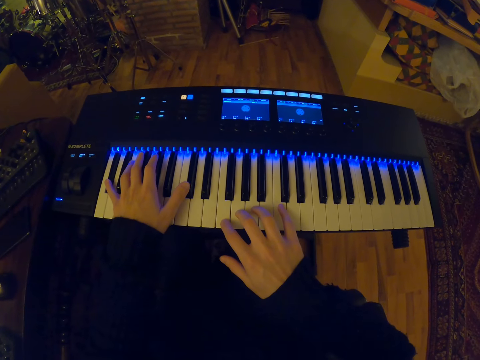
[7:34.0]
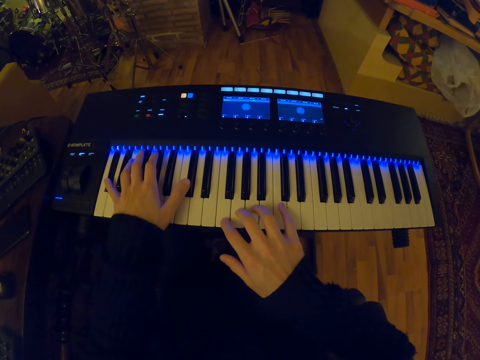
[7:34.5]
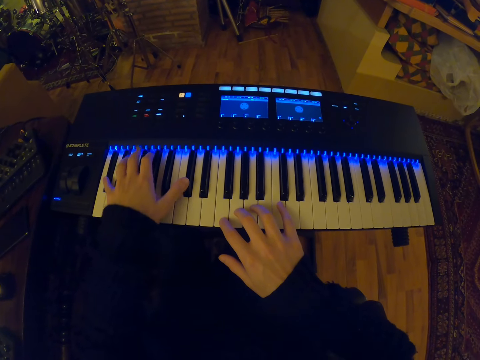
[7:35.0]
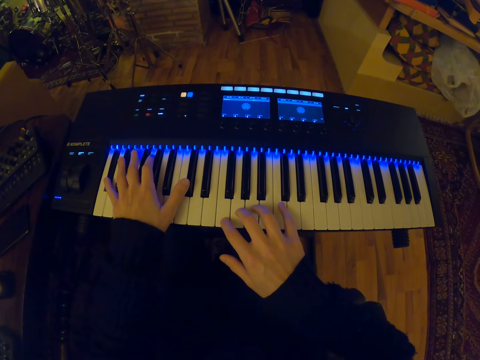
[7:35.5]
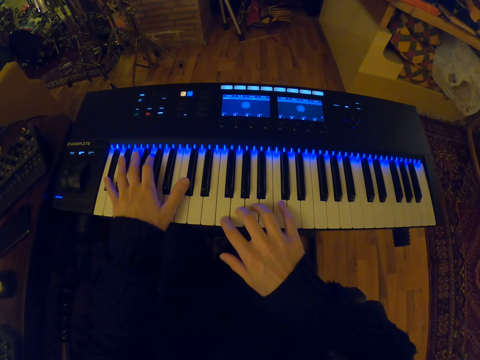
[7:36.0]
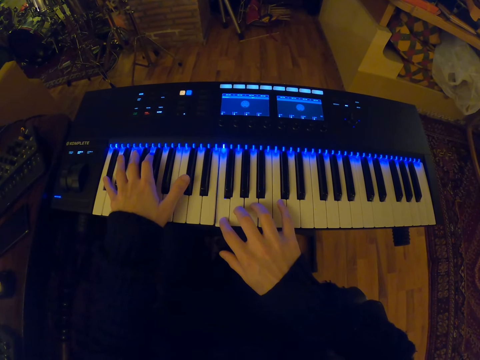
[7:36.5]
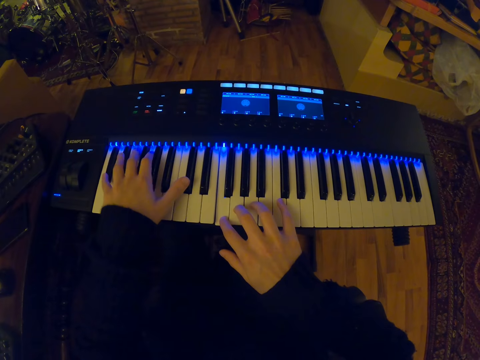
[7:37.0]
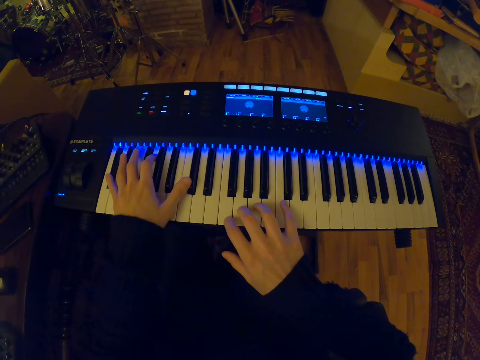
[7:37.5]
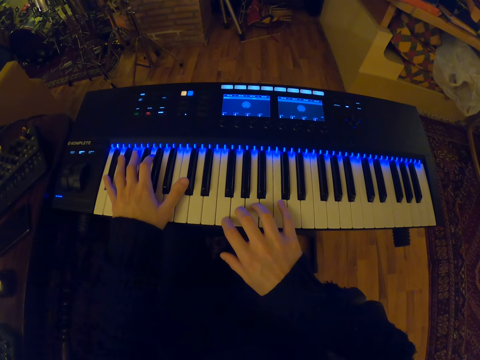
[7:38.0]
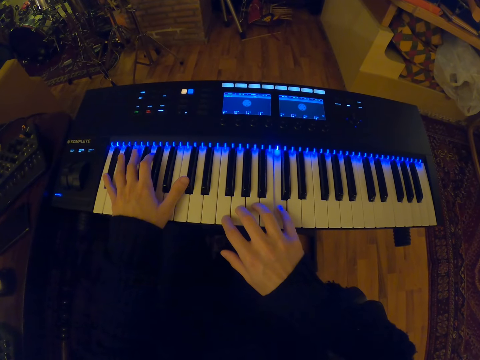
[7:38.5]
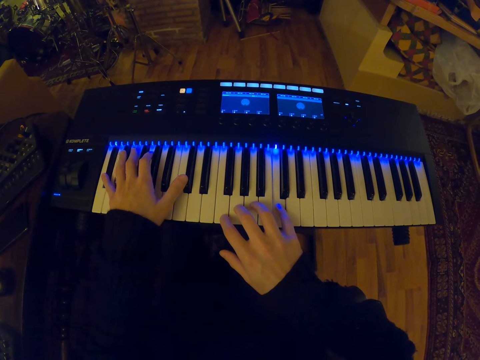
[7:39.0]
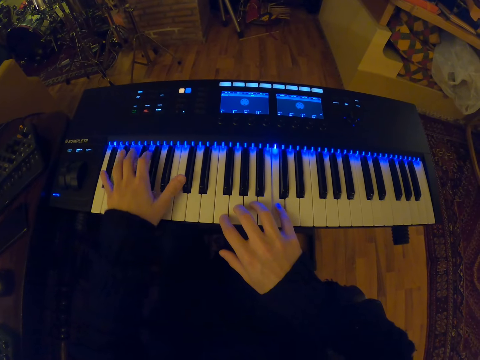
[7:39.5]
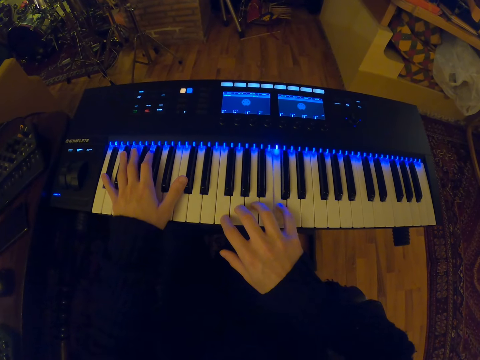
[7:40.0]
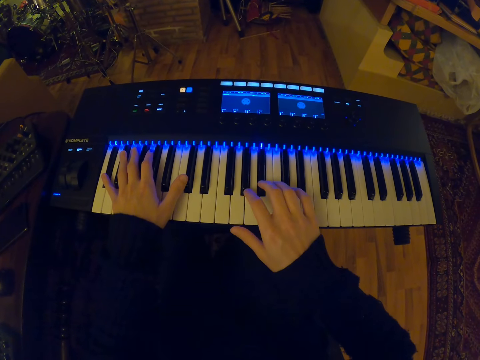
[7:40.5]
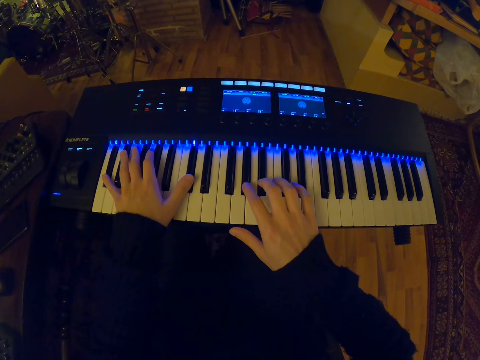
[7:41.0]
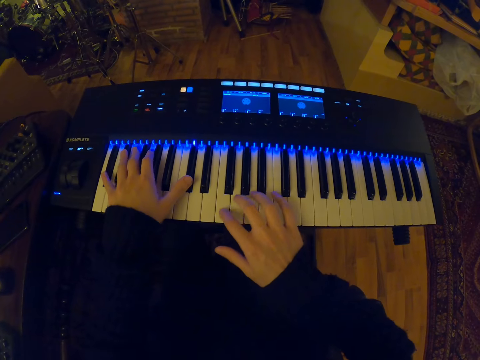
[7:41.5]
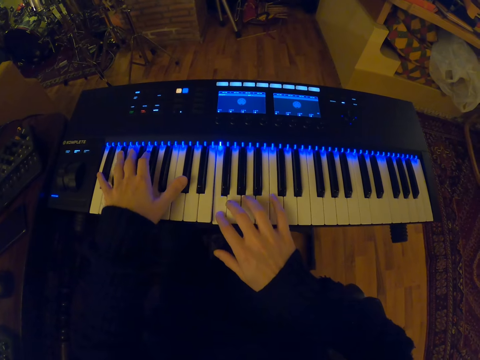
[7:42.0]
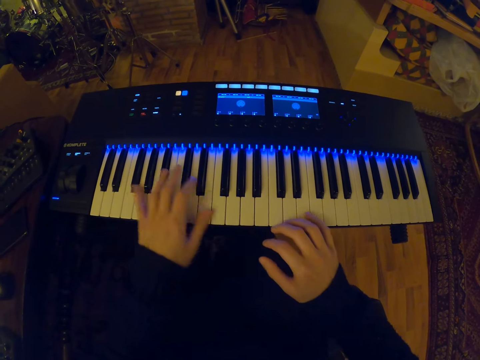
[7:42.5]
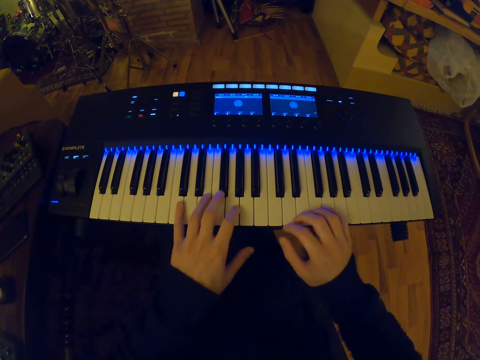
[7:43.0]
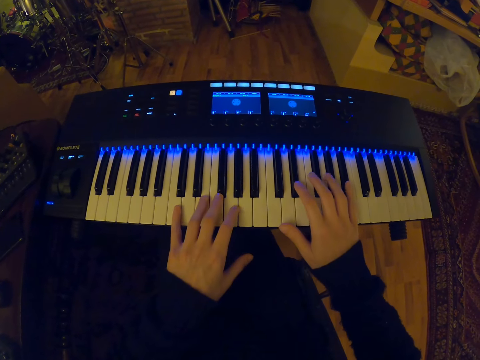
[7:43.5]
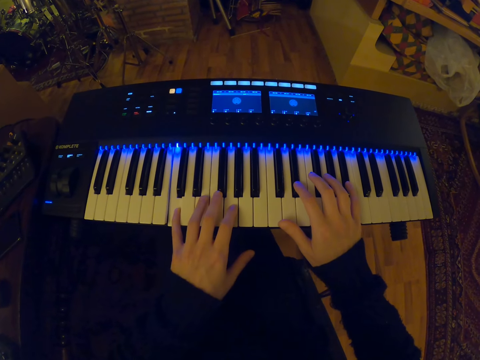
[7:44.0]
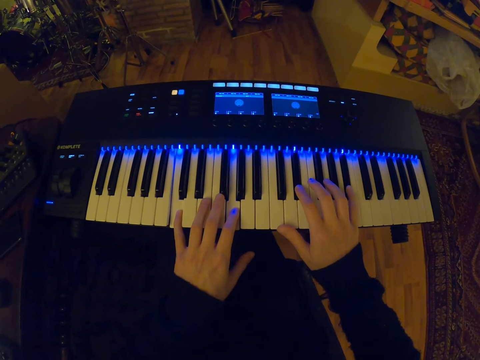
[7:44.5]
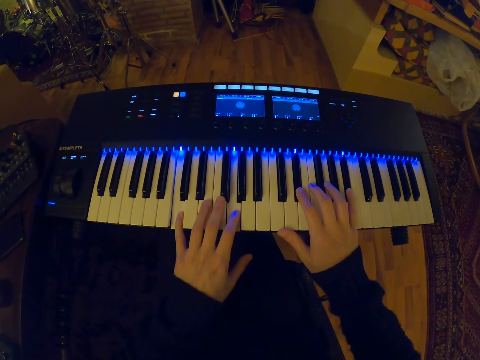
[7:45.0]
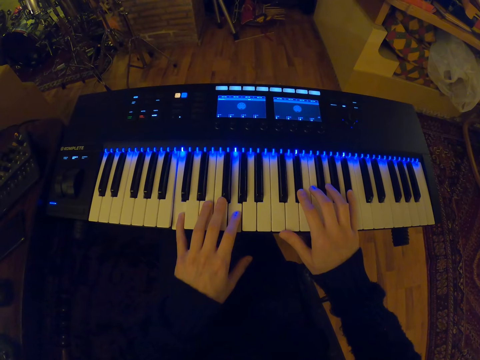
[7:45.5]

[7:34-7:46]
The camera wearer pauses to play the piano. They play the piano. They move hands.

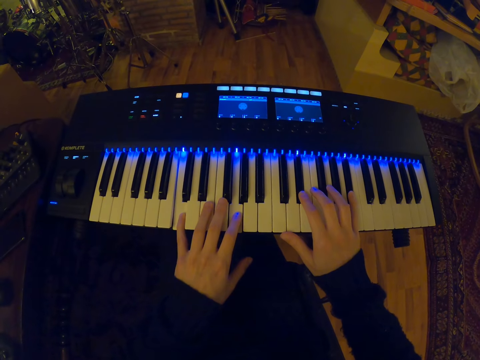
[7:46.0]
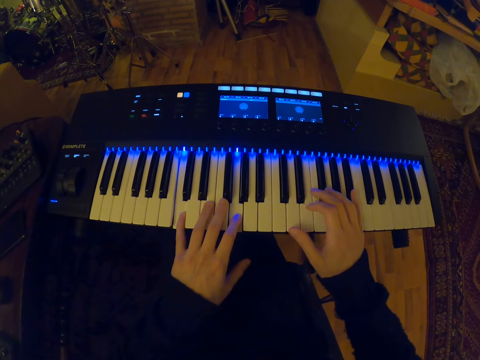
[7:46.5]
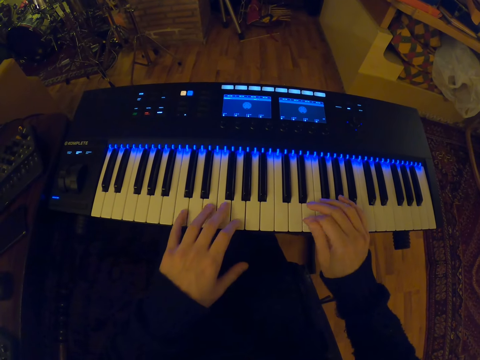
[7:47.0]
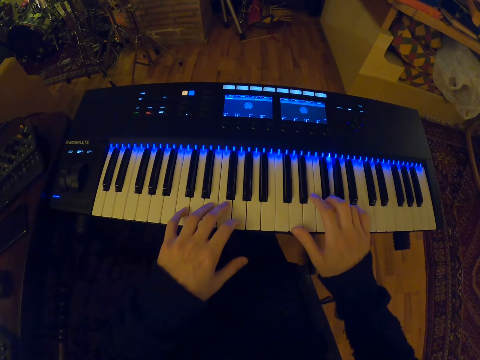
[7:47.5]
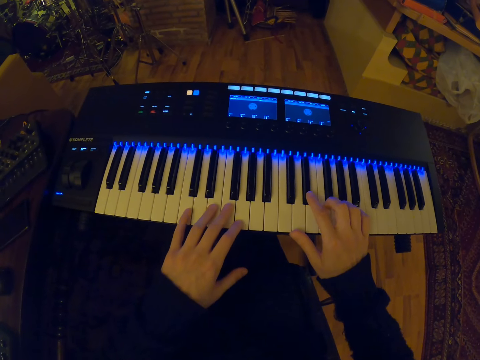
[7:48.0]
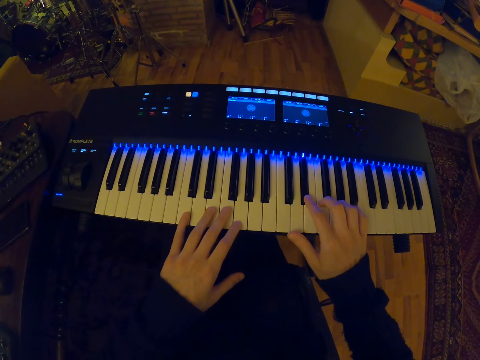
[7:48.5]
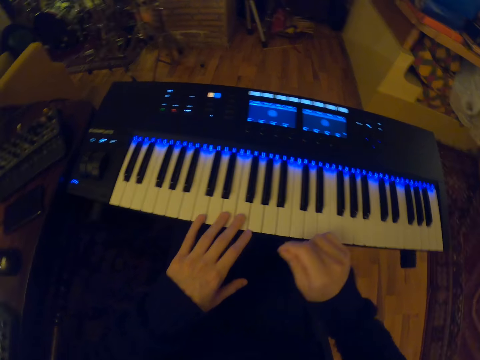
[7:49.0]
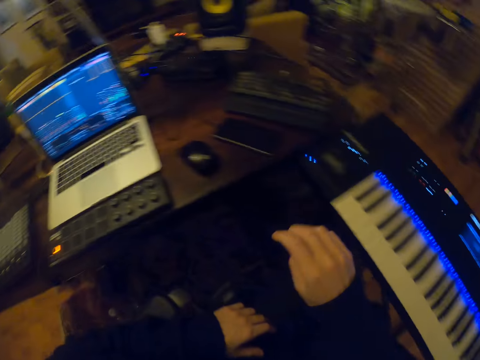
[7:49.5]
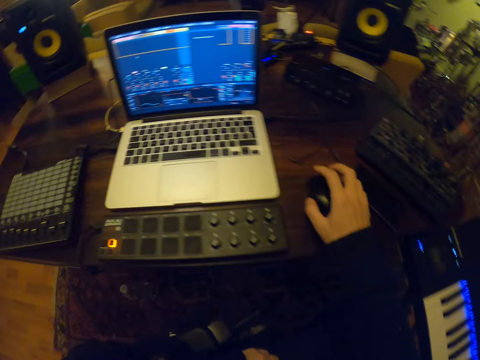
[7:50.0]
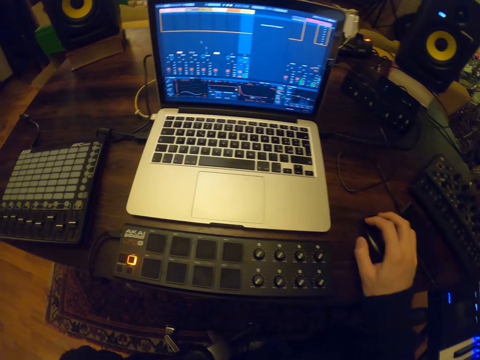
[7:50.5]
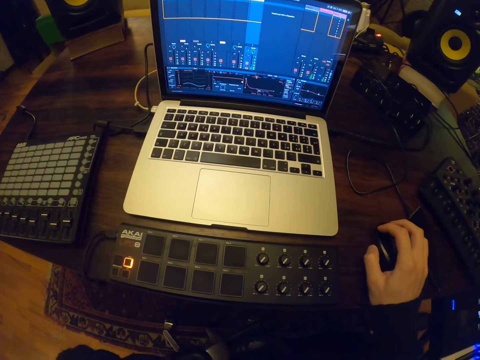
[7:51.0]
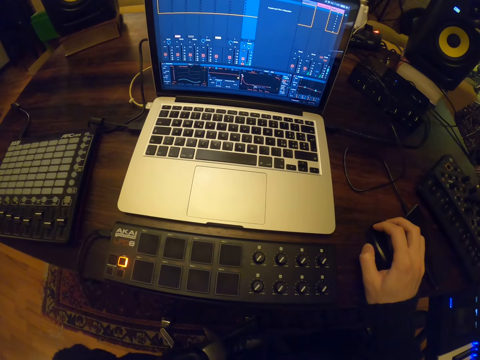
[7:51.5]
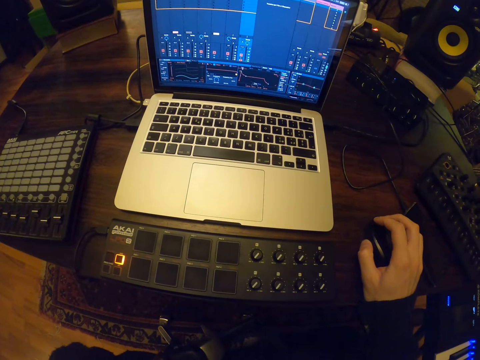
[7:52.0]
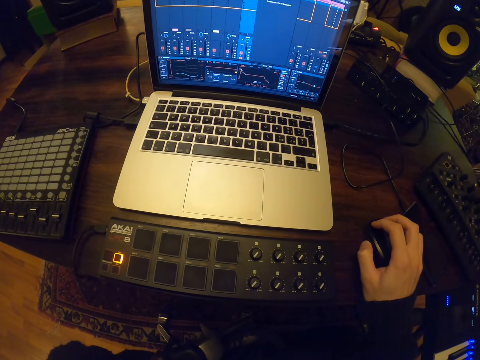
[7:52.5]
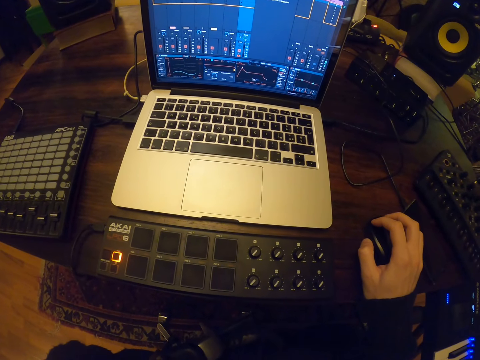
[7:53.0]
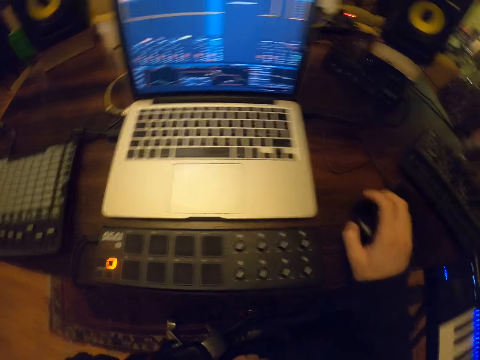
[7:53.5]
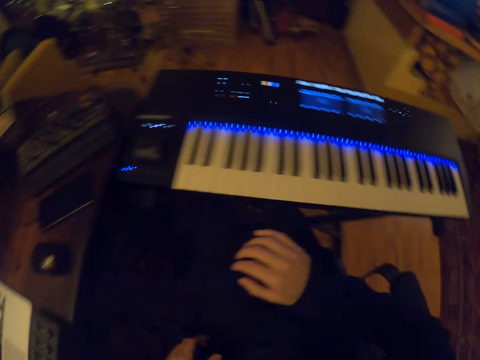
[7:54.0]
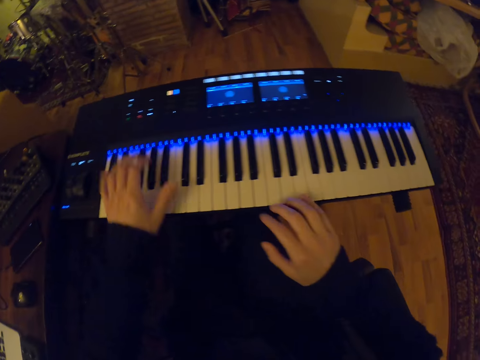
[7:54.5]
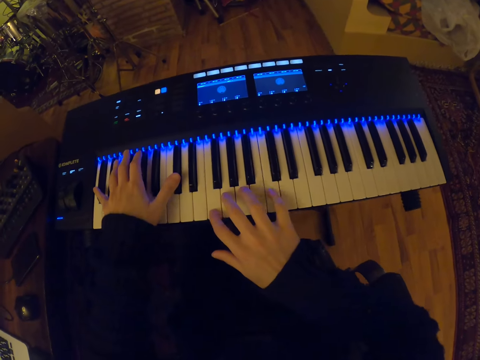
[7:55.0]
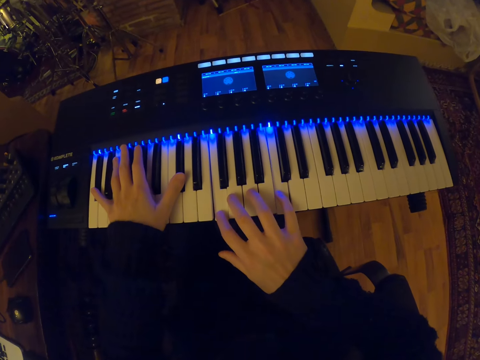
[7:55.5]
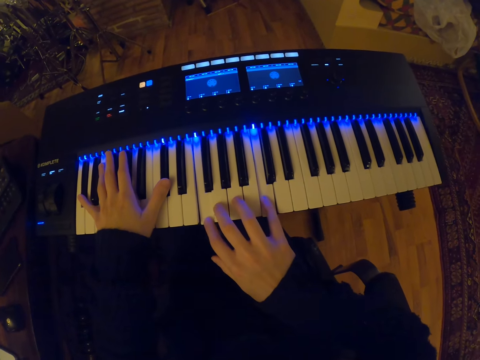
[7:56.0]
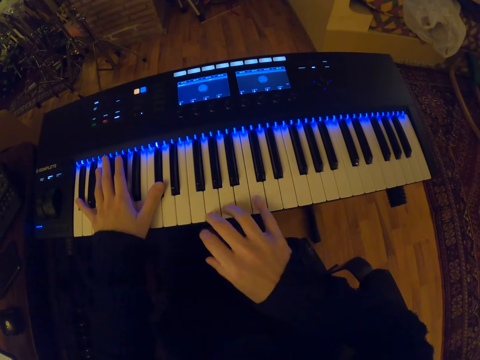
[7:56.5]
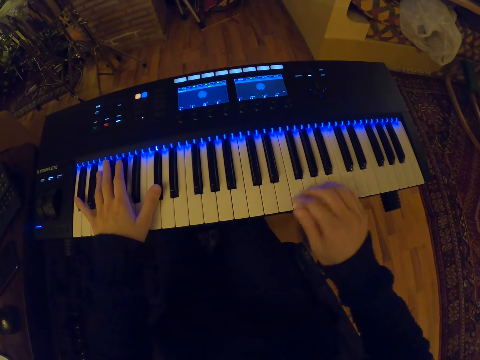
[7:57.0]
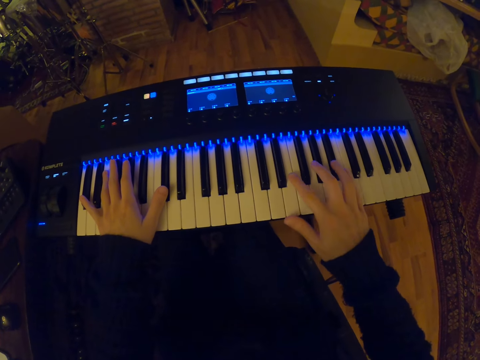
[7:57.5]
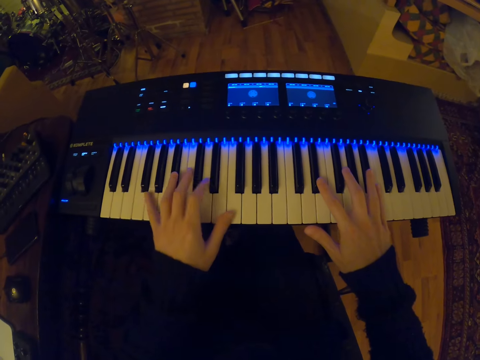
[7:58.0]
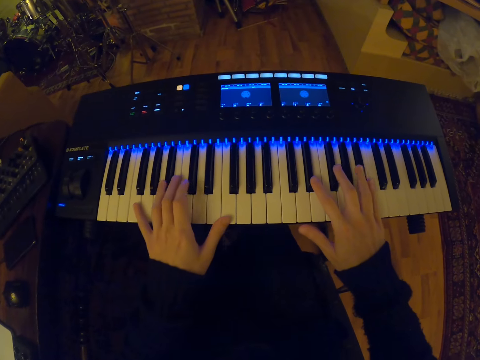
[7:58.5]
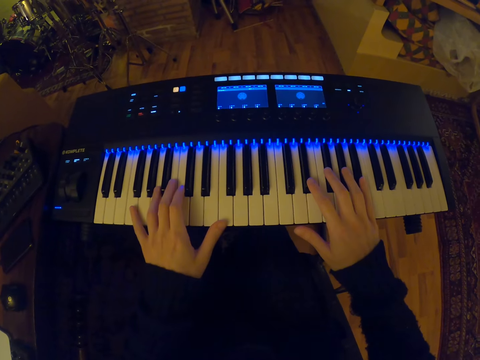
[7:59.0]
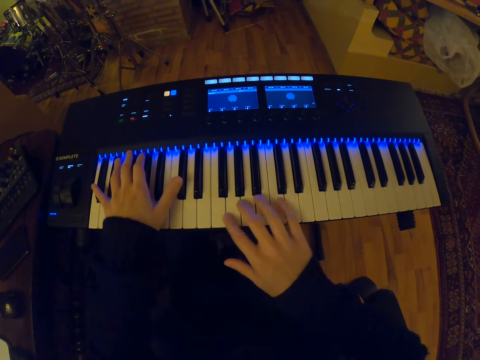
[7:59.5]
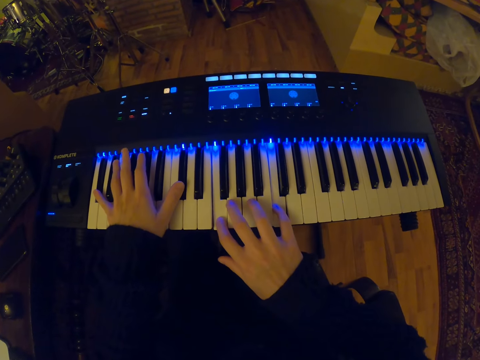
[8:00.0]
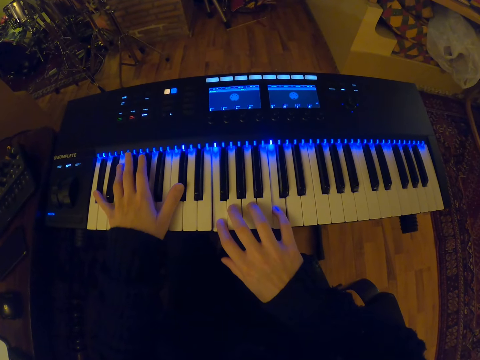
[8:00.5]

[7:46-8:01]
The camera wearer pauses to play the piano. He pauses to play the piano again. He moves his hands away from the piano. He operates a laptop using a mouse on a table with his right hand. He plays the piano on the piano stand with both hands.
